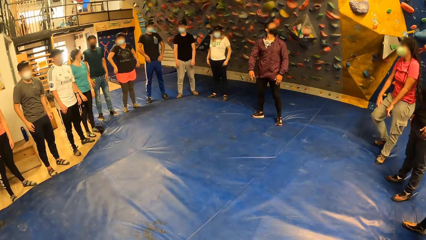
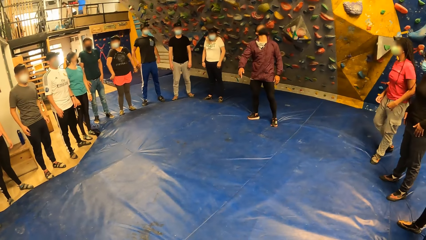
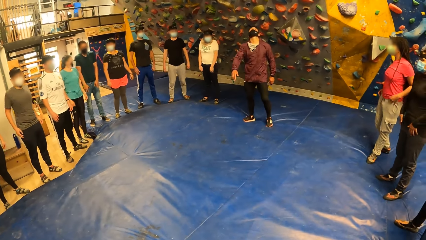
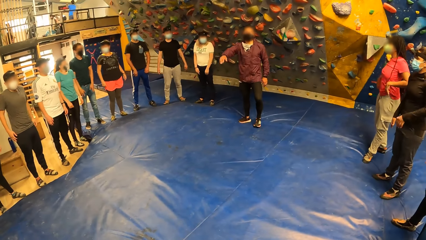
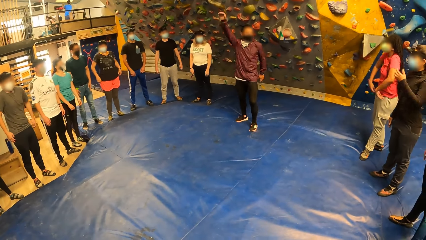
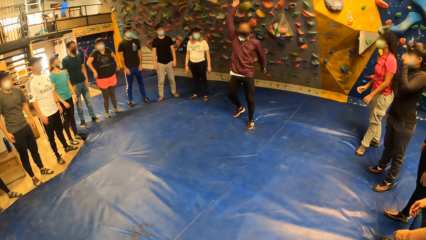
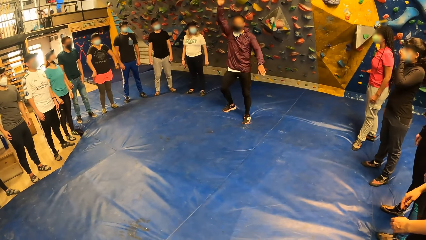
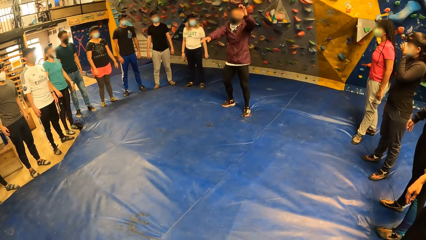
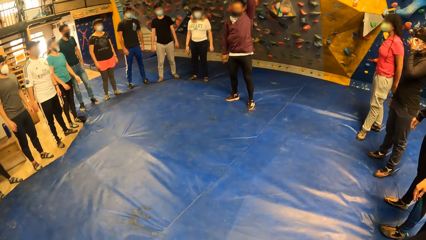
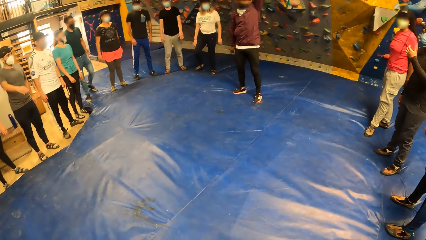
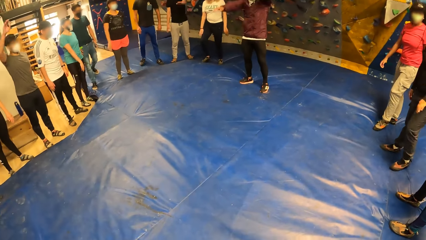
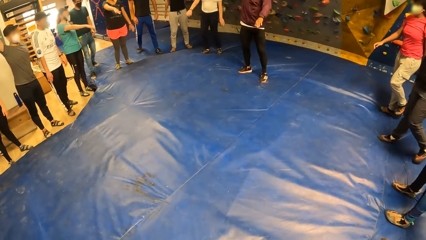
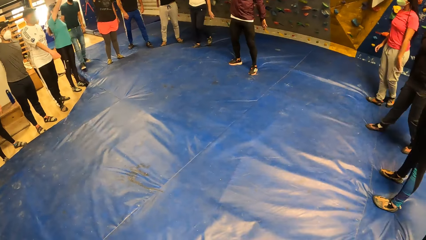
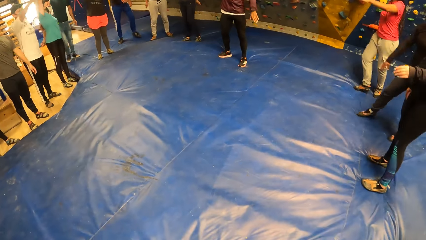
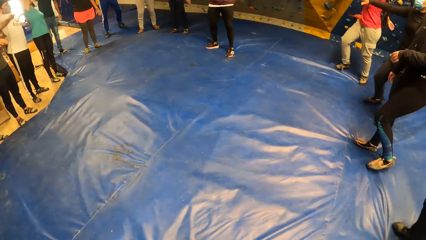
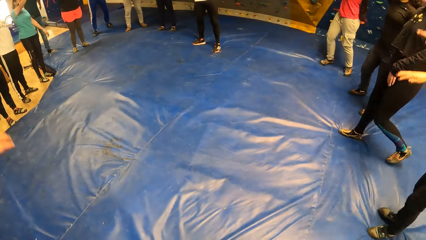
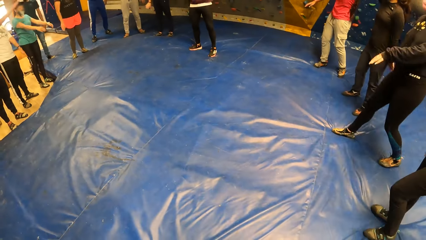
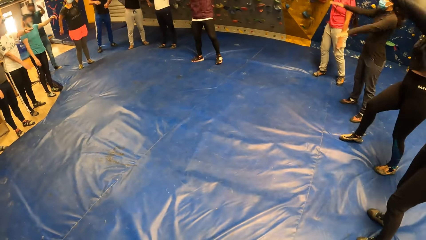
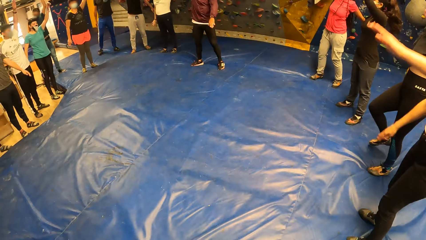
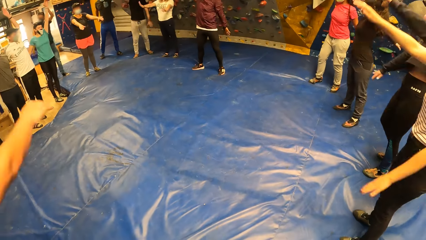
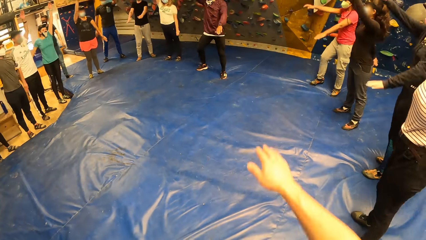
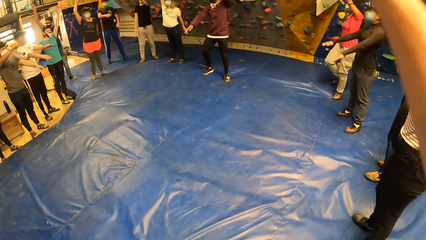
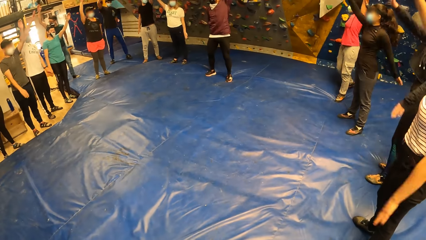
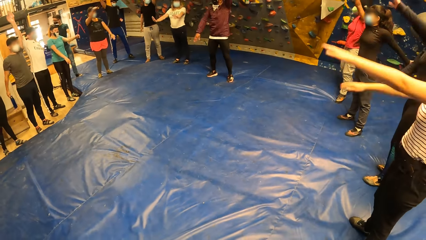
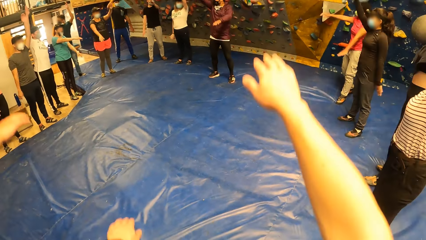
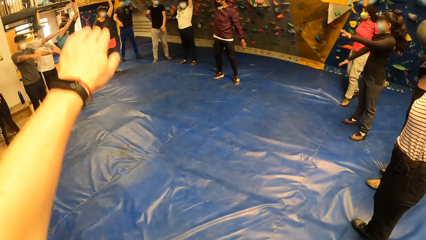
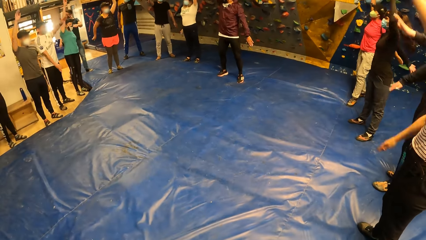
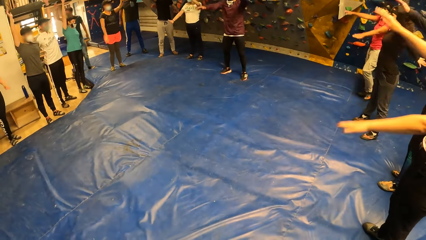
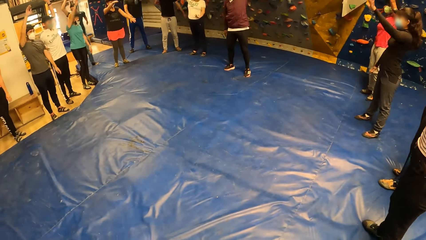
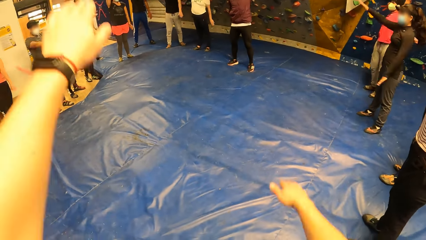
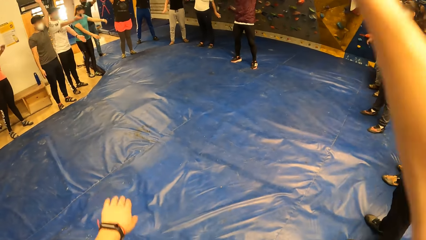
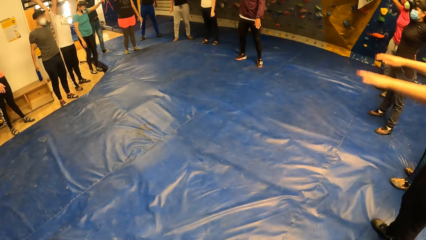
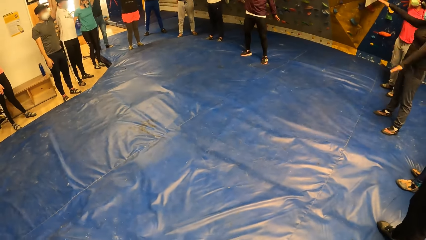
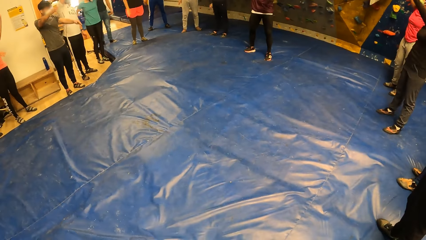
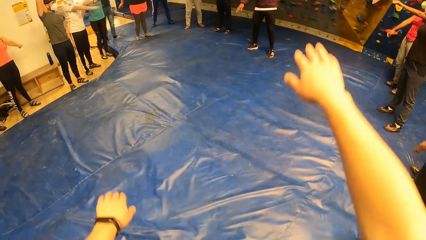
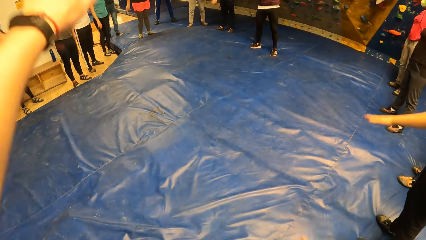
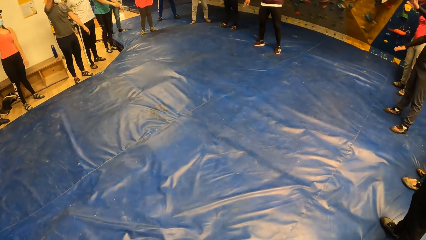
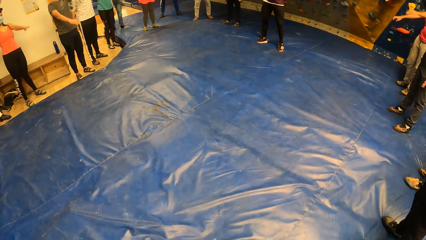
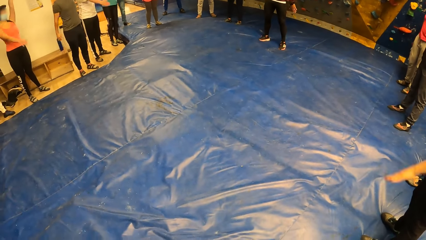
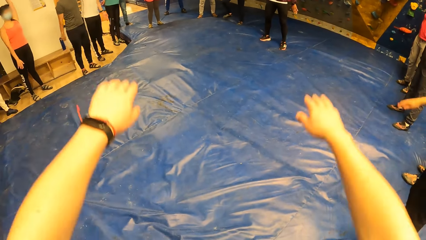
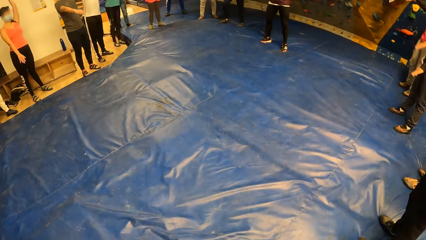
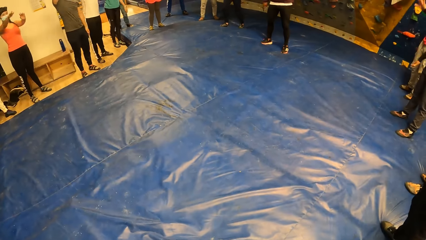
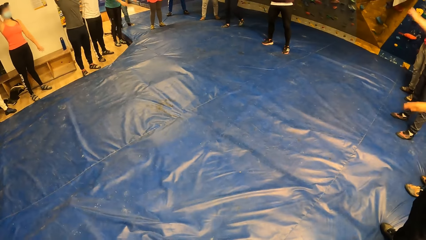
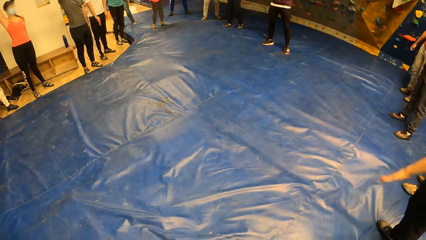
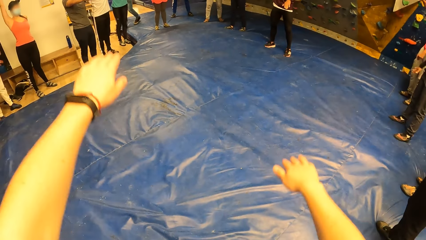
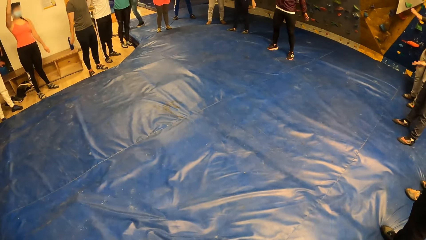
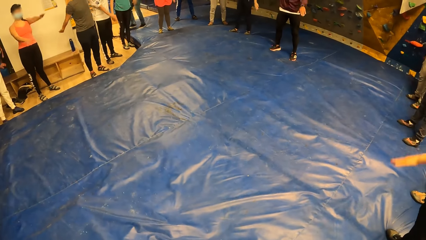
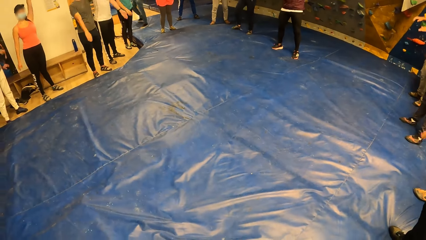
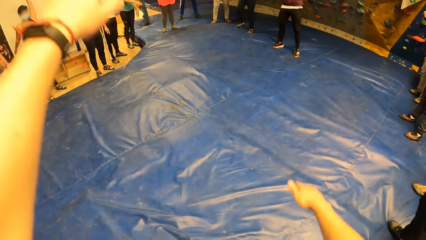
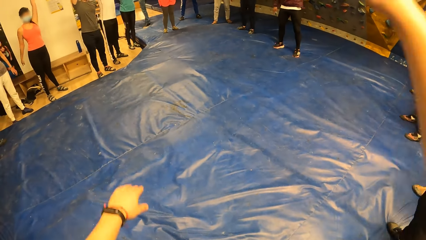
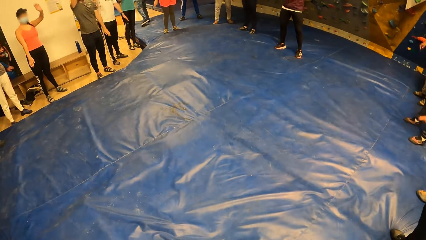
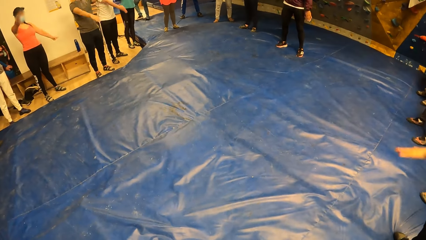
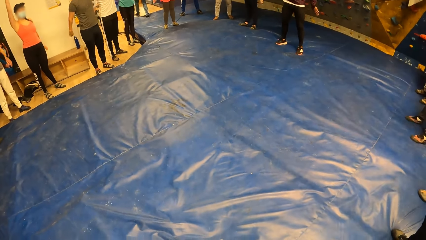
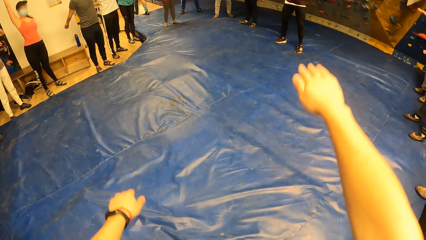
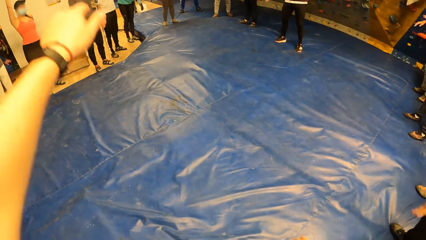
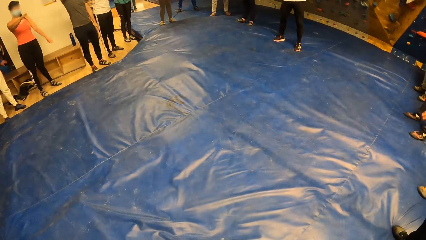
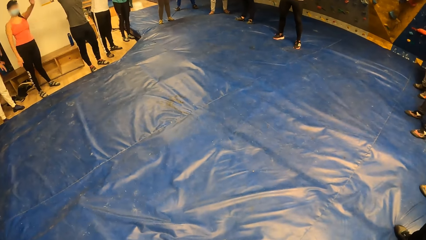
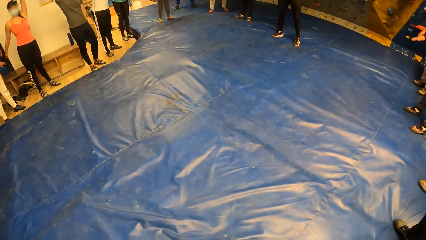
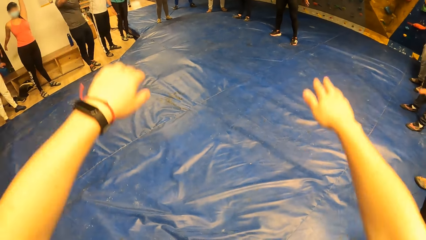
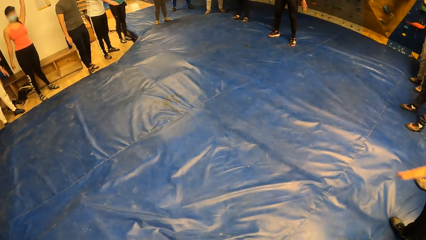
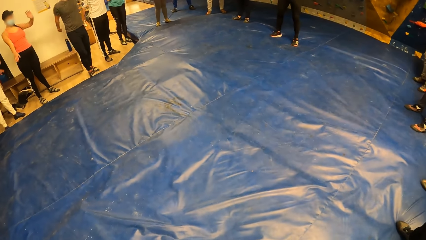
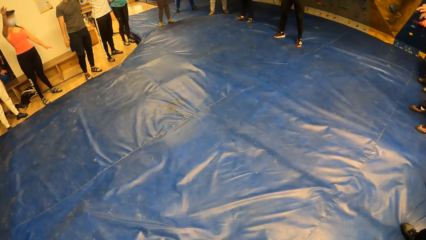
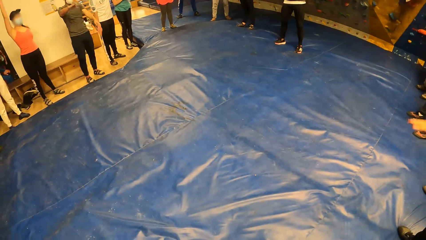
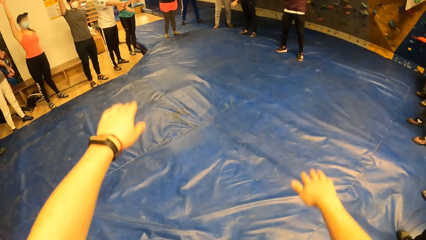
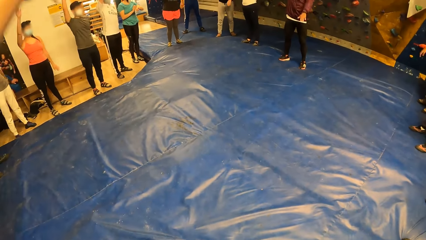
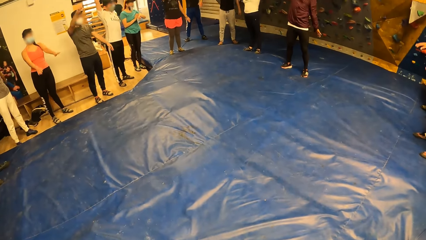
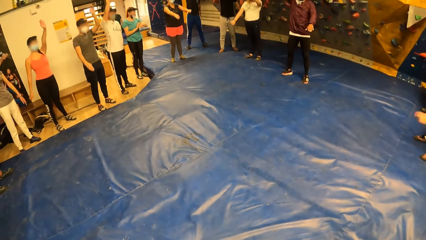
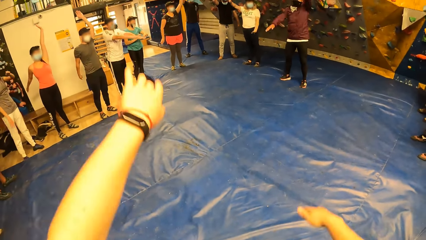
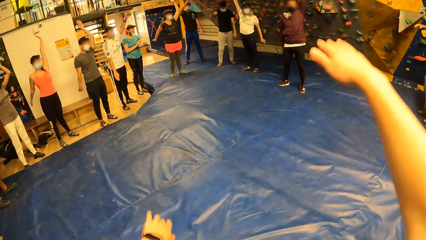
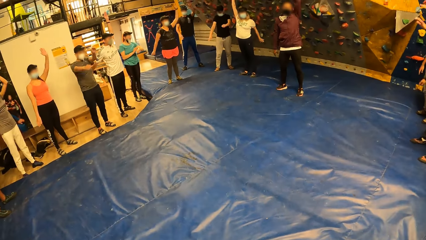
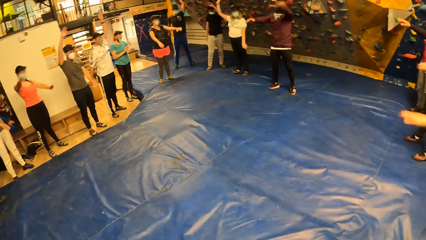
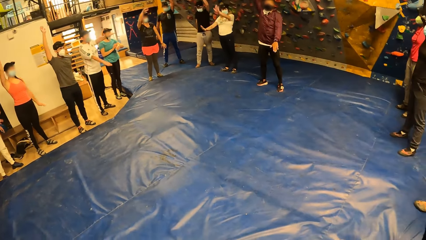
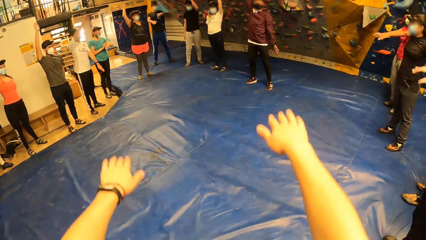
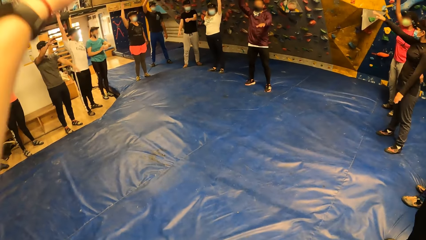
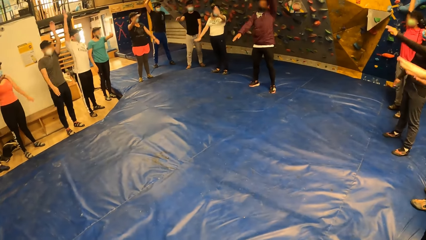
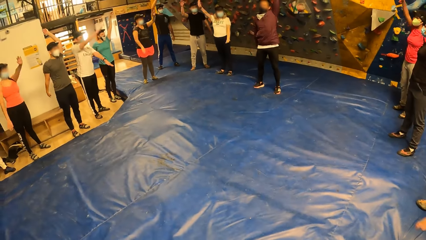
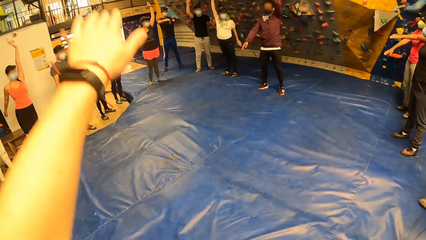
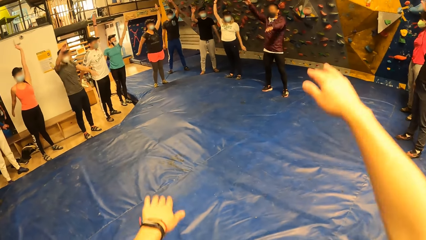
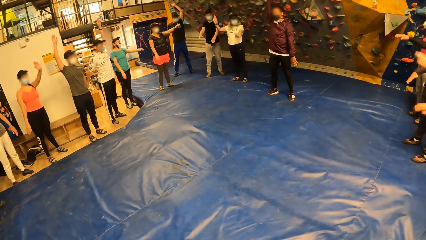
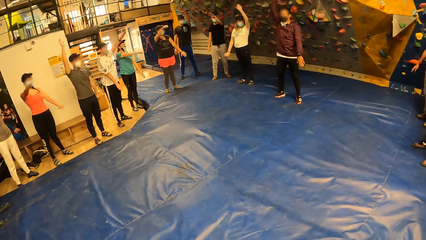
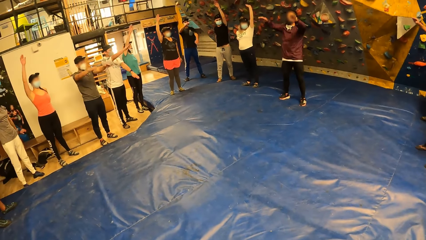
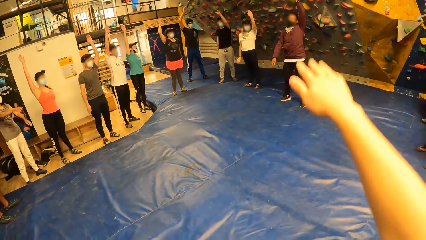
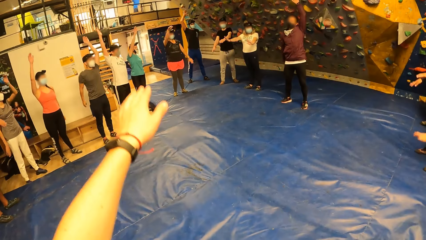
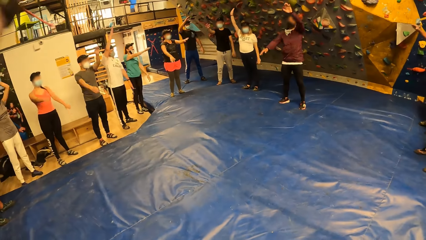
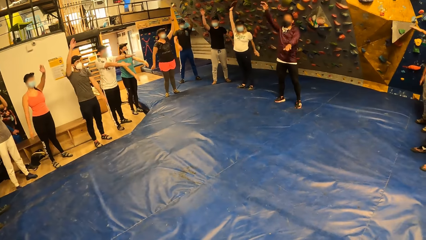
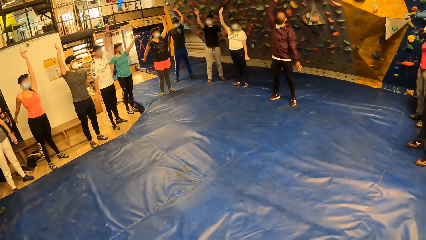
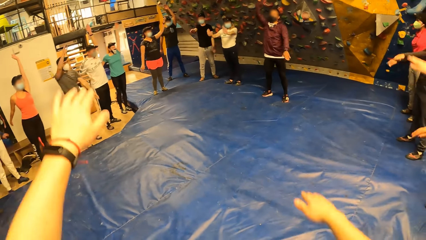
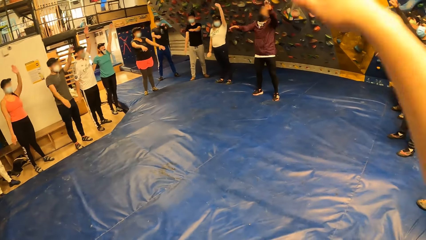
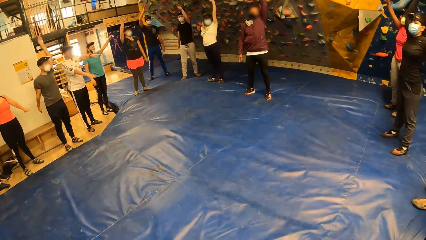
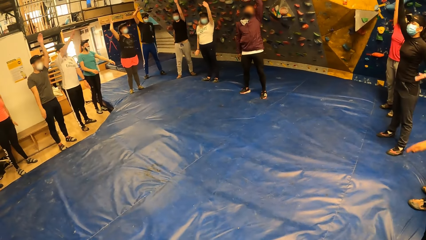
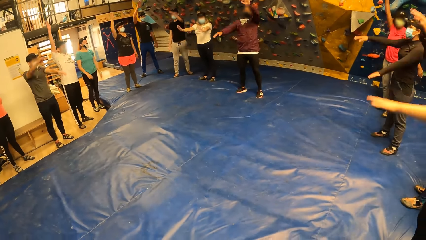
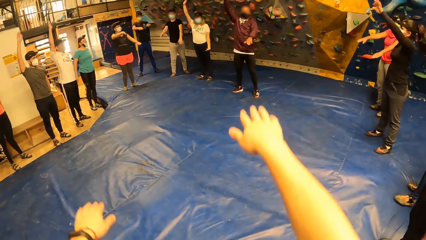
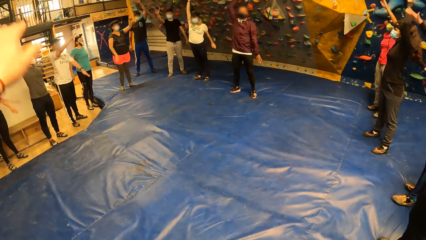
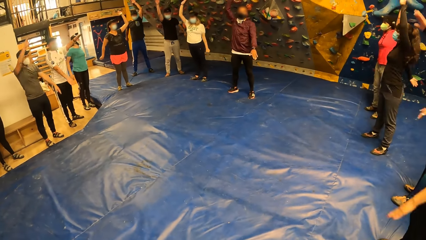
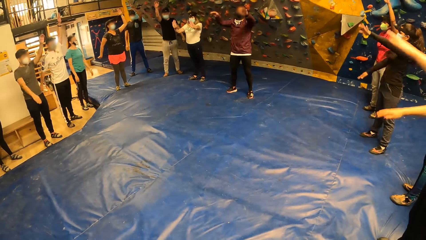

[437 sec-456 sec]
The camera wearer raises the hands.
